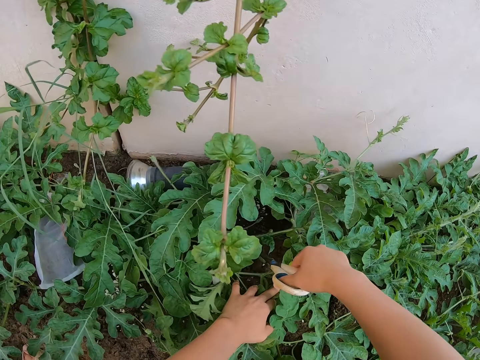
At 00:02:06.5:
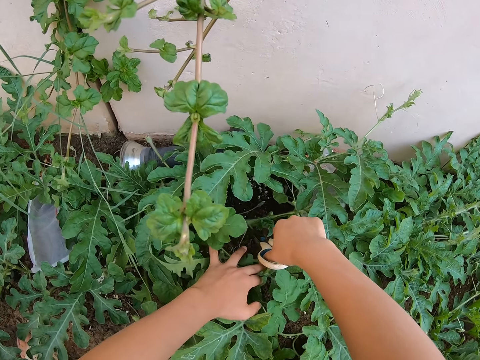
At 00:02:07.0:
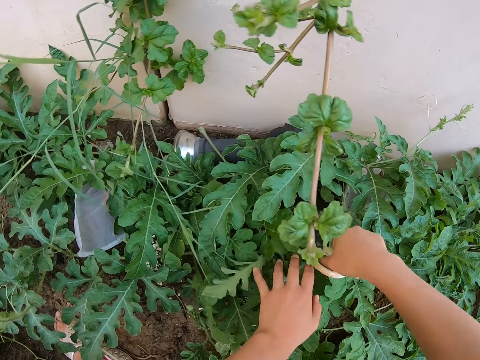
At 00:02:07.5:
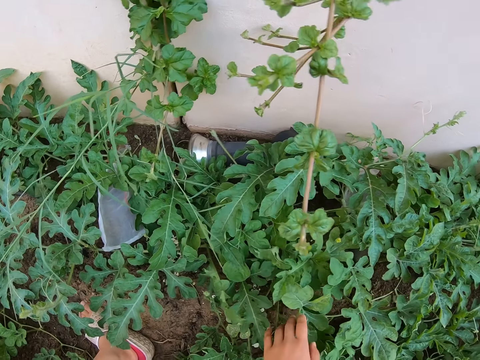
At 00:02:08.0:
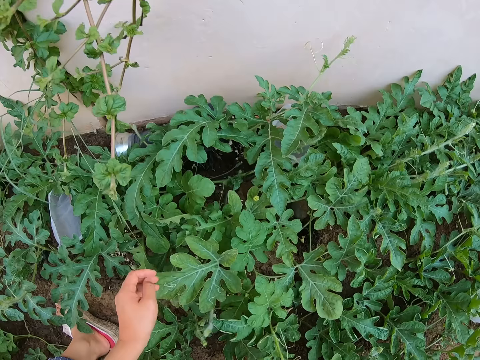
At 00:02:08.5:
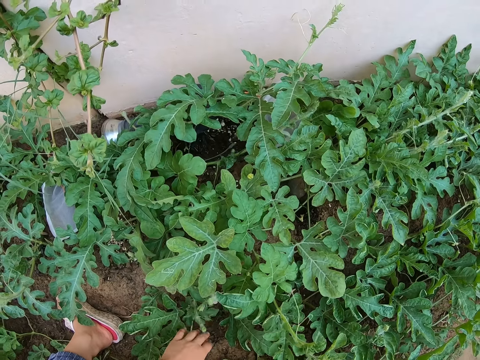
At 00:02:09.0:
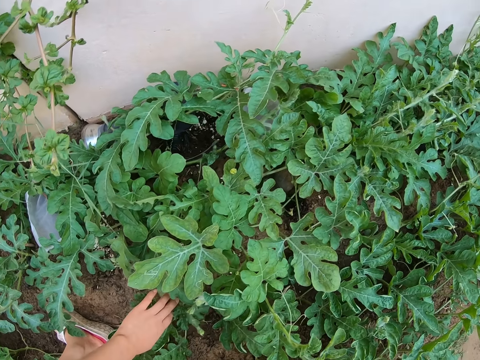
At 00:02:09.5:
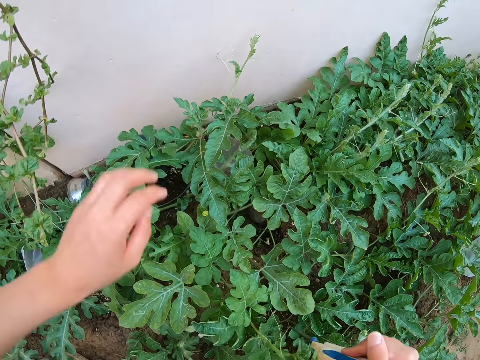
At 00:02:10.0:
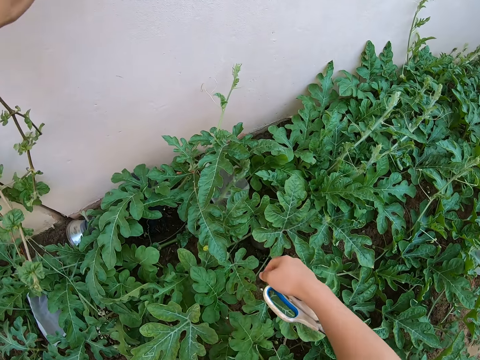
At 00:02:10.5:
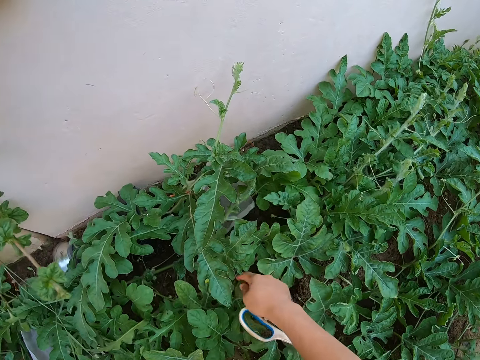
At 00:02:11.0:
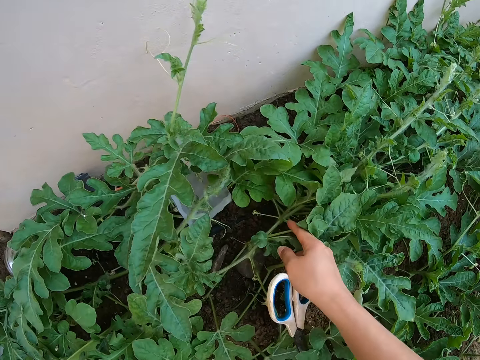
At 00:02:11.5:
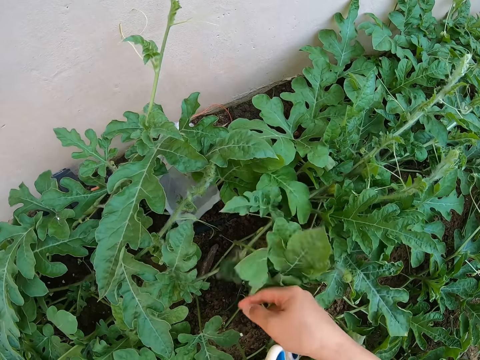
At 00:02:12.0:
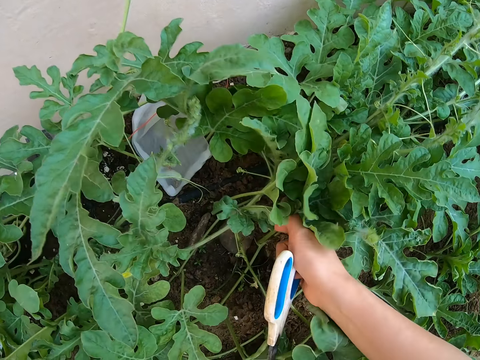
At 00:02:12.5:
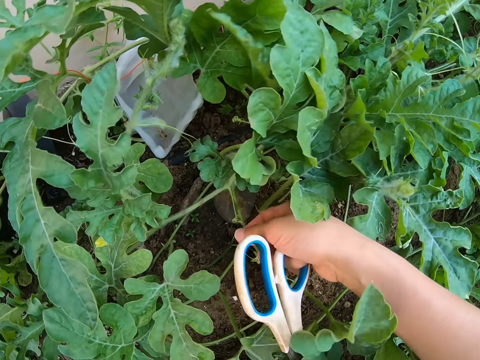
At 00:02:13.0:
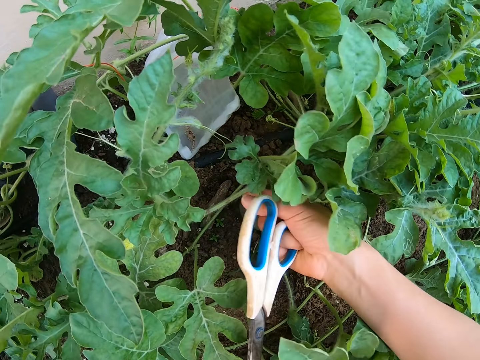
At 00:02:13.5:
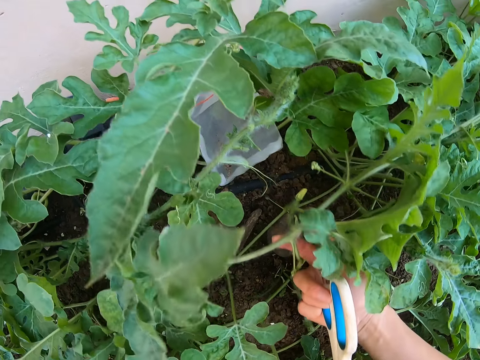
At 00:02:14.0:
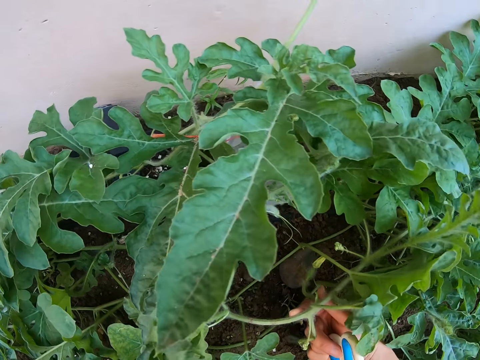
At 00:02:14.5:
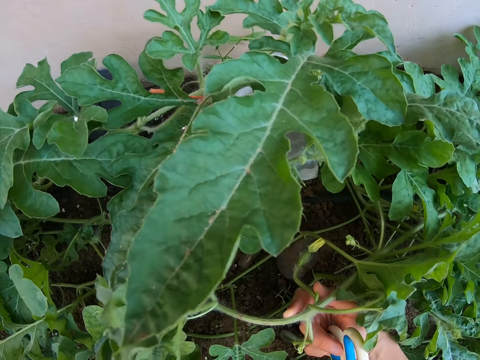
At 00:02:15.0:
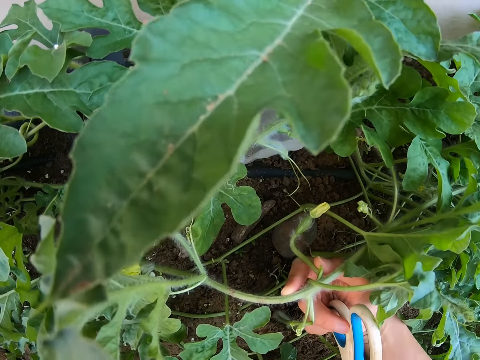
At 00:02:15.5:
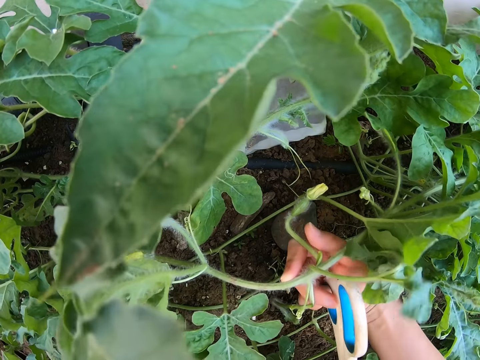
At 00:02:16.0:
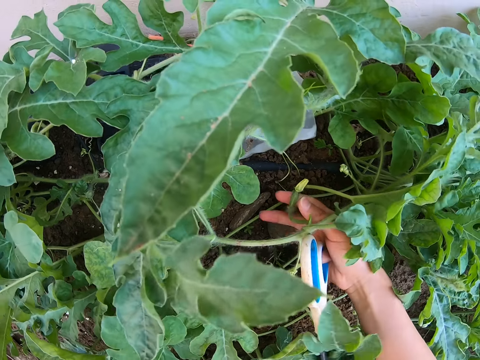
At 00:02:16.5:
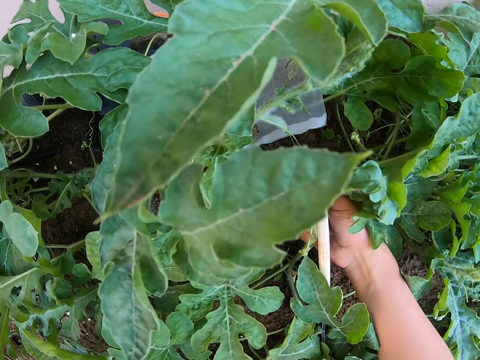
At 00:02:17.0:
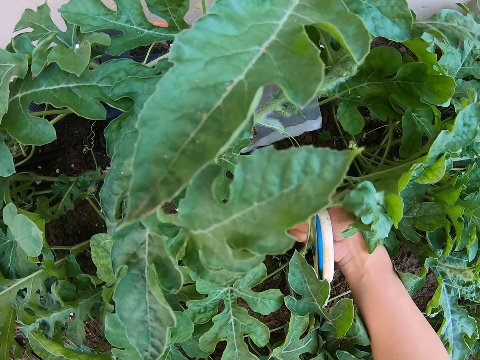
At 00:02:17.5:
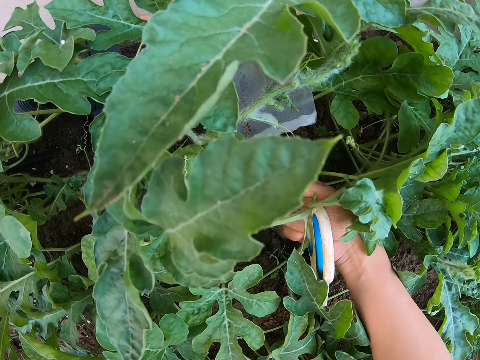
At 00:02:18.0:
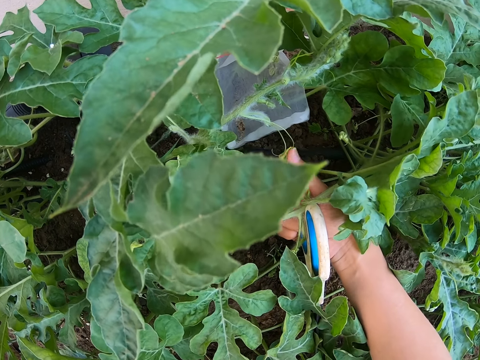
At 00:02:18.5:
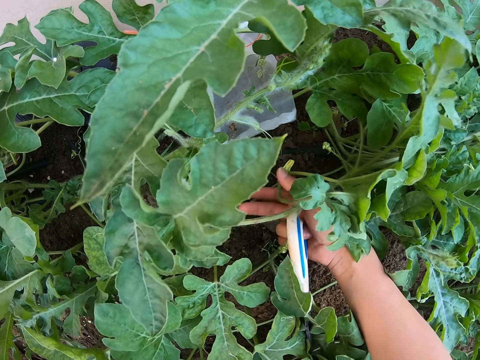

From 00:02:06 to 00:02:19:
The camera wearer touches the watermelon leaves with her left hand. She cuts a watermelon male flower with a pair of scissors. She touches the watermelon leaves with her left hand. She leans on the wall. She touches the watermelon leaves with her right hand. She stares at the plant. She lifts a watermelon stem with her right hand.

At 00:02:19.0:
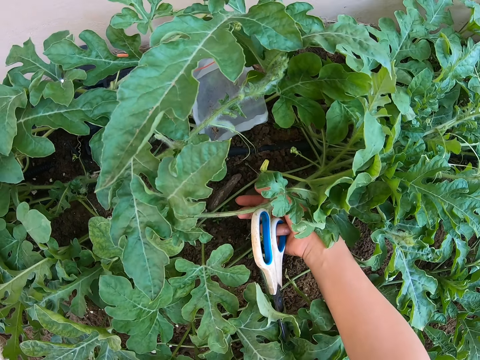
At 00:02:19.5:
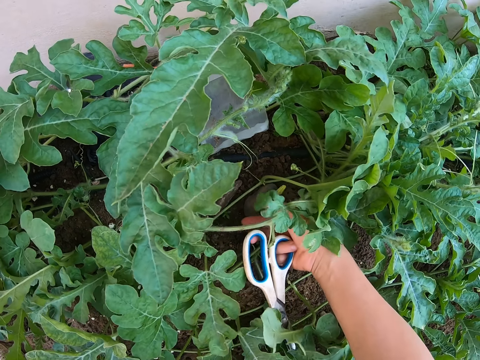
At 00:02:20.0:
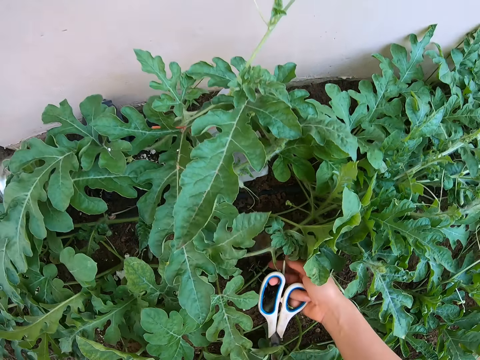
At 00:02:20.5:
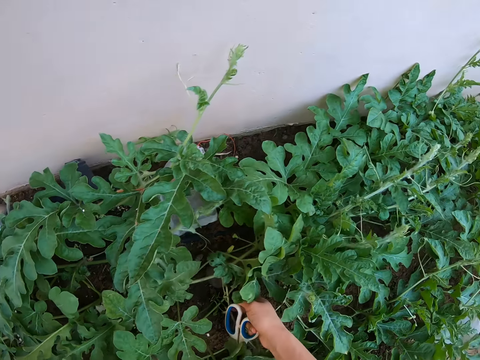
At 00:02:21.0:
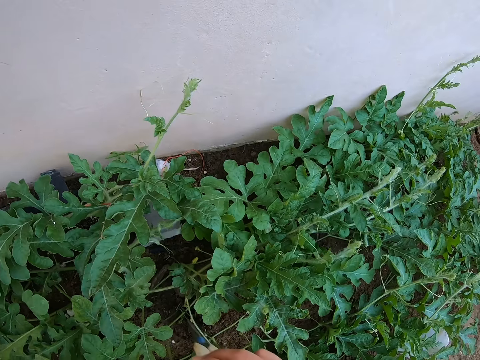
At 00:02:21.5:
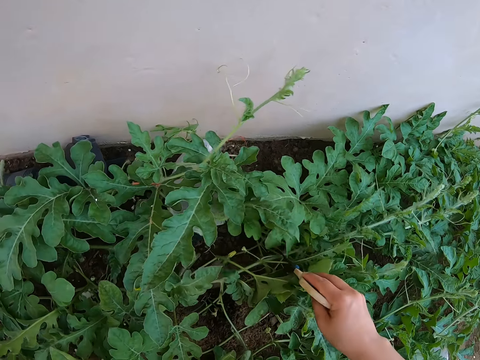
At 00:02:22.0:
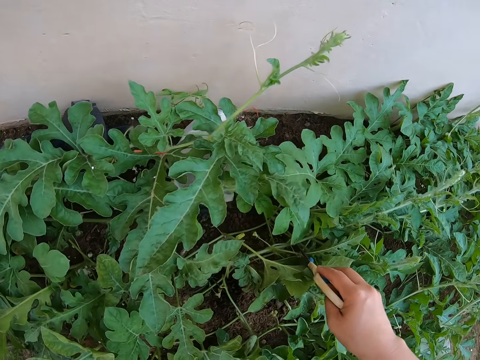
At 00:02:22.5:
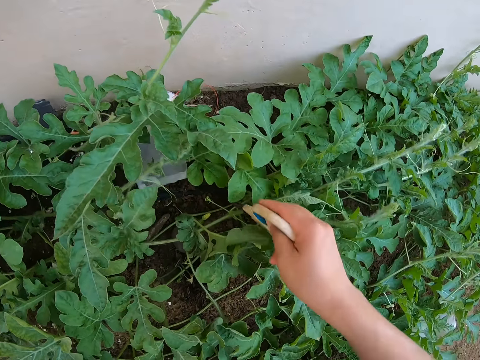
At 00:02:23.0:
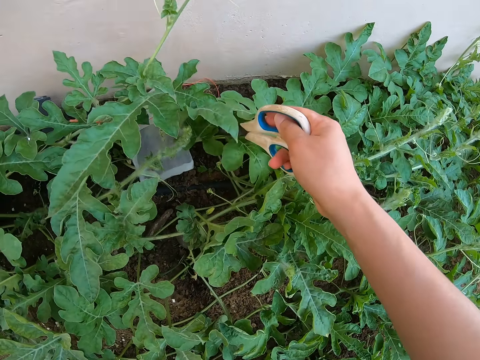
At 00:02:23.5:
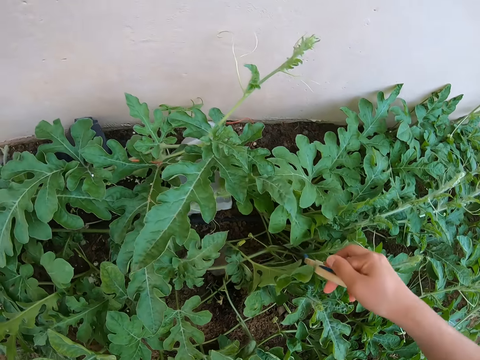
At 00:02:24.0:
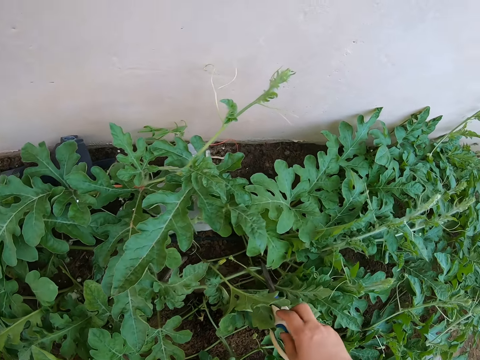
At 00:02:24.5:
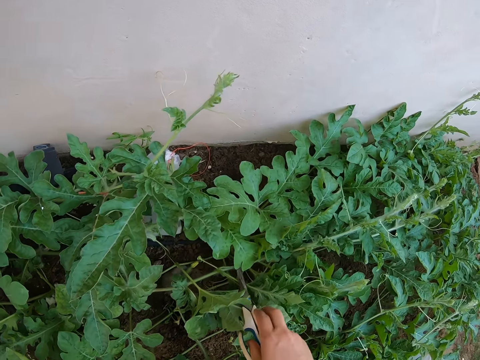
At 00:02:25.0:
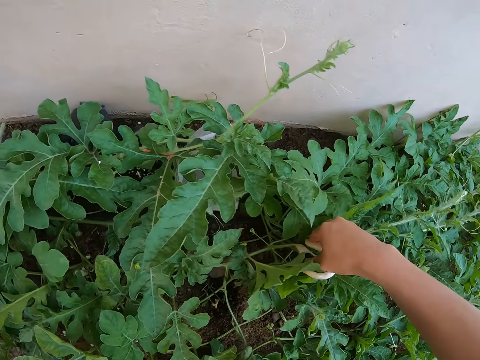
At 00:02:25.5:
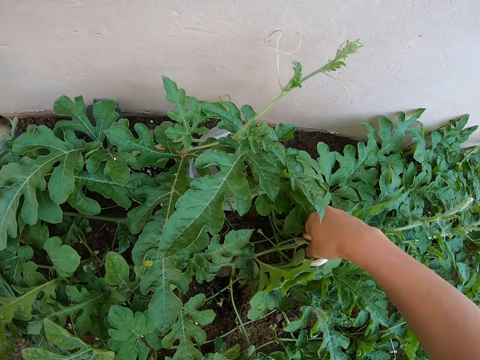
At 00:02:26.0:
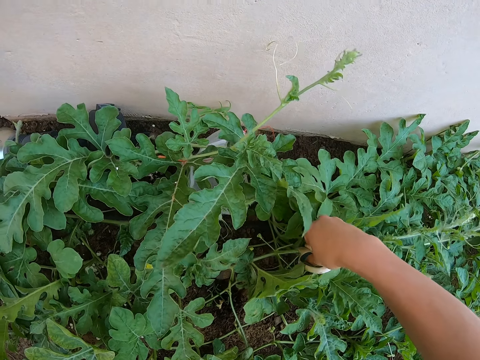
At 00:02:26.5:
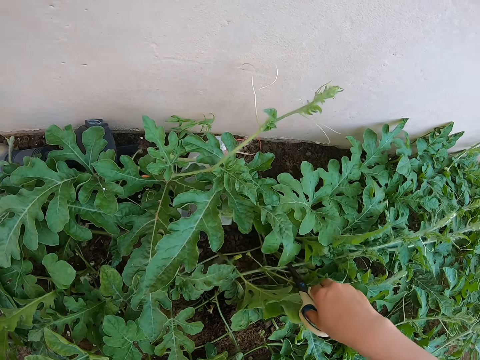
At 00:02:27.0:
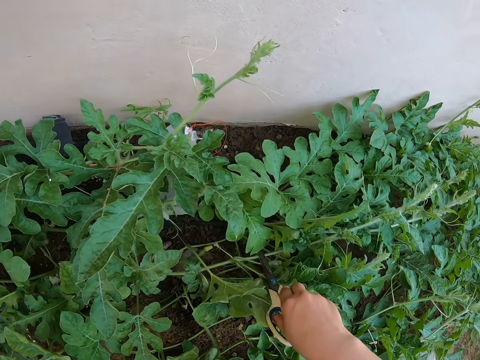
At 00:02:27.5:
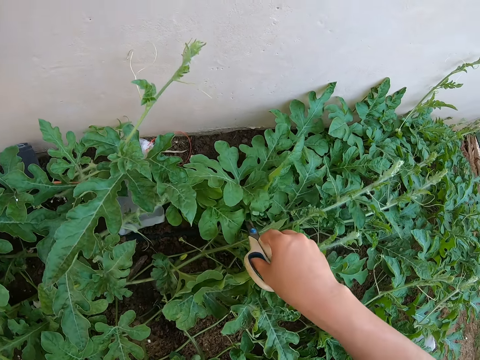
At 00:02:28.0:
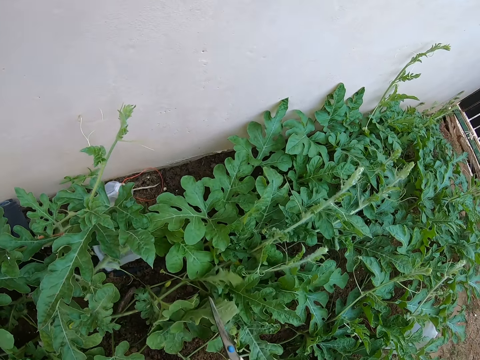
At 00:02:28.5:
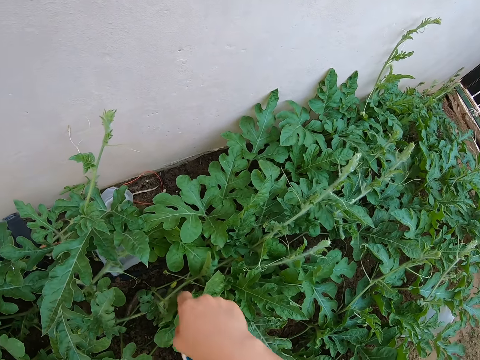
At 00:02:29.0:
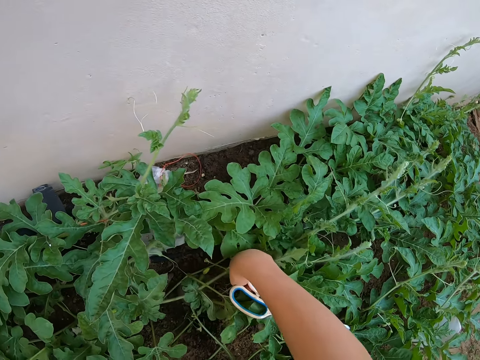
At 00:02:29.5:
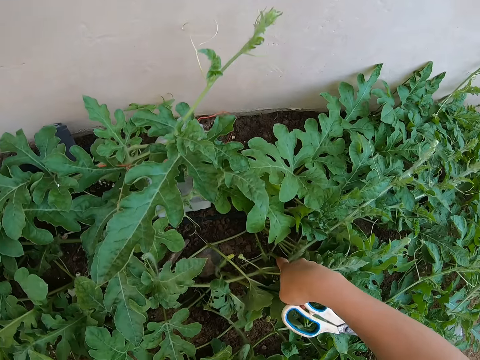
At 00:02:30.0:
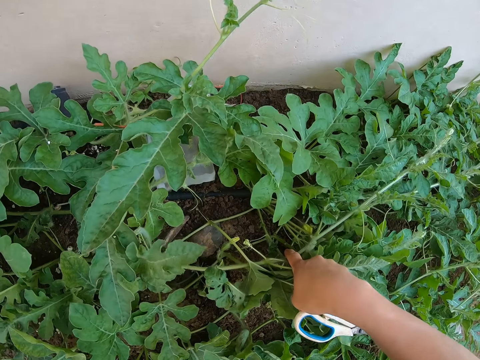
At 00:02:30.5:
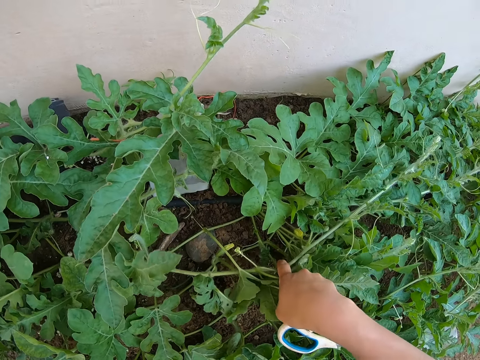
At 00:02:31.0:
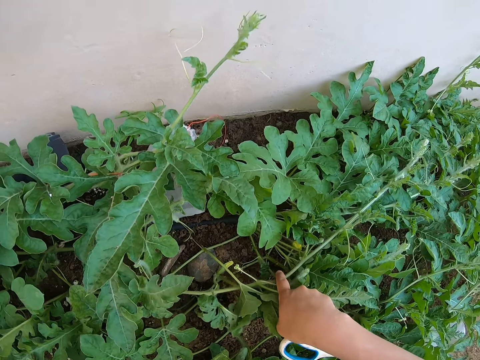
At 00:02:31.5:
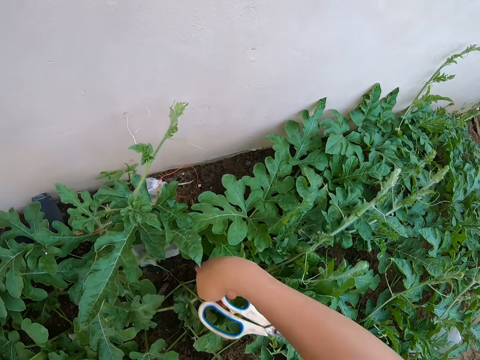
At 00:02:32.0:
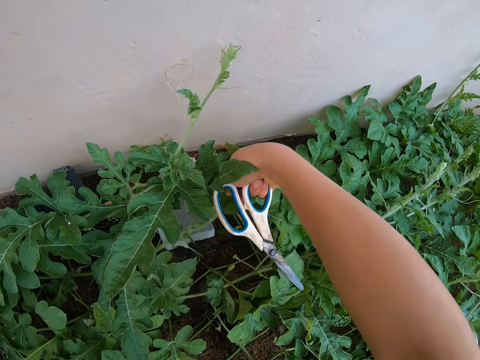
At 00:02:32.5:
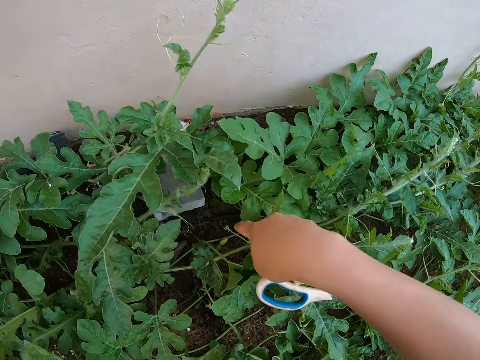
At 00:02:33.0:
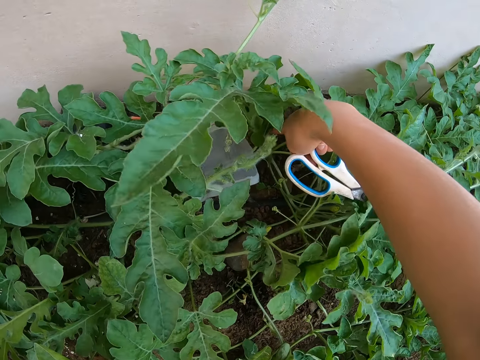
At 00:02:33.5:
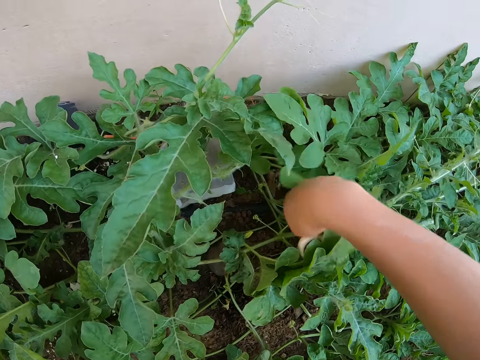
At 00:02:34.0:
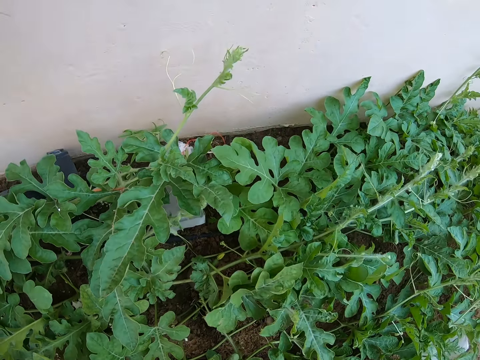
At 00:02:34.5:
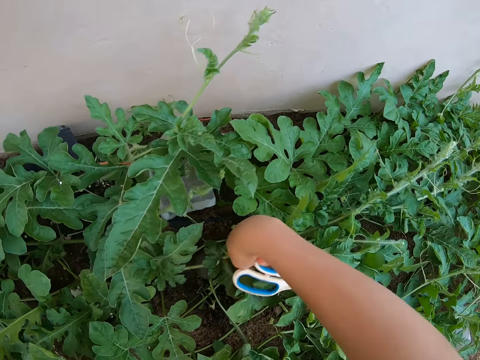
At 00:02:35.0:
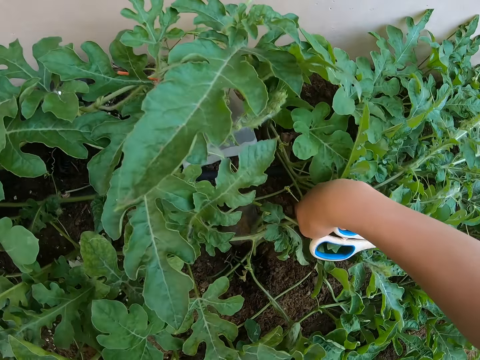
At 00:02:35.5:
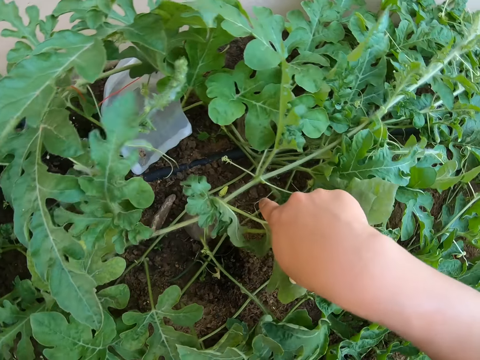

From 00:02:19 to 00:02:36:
The camera wearer touches the watermelon leaves with a pair of scissors. She cuts a watermelon male flower with the pair of scissors. She touches the watermelon leaves with the pair of scissors. She lifts a watermelon stem with her right hand. She touches the watermelon leaves with her right hand.
